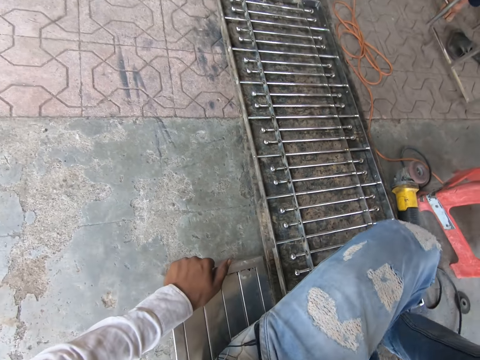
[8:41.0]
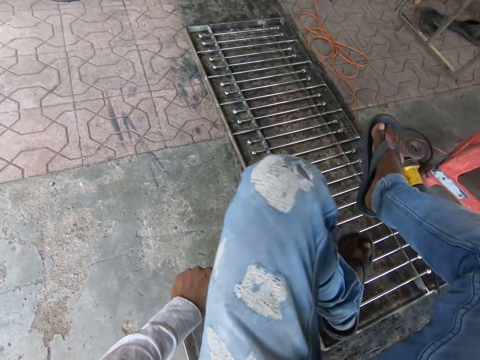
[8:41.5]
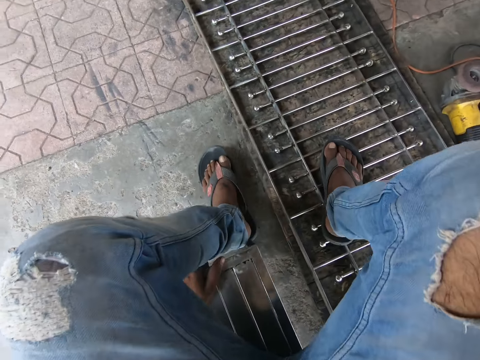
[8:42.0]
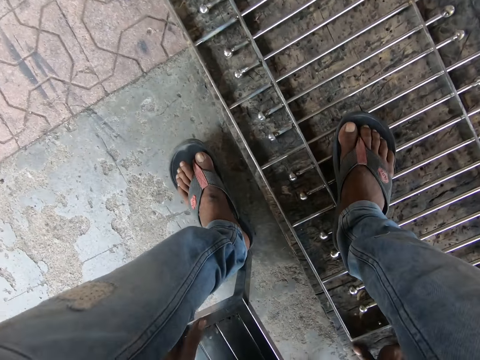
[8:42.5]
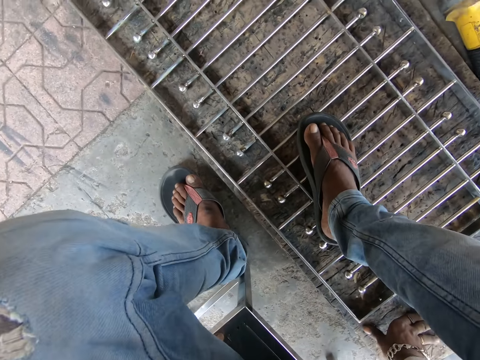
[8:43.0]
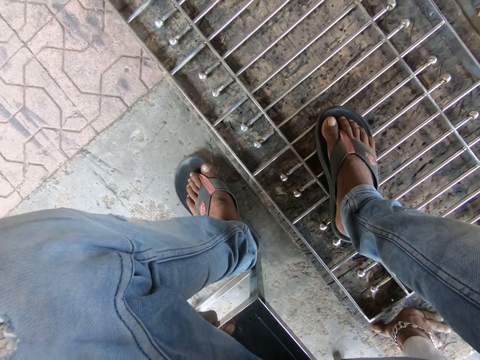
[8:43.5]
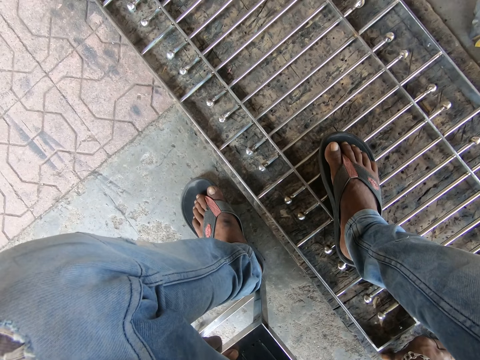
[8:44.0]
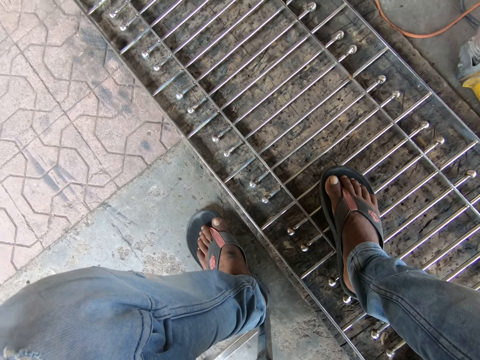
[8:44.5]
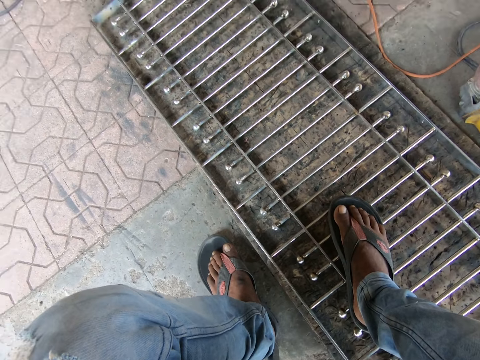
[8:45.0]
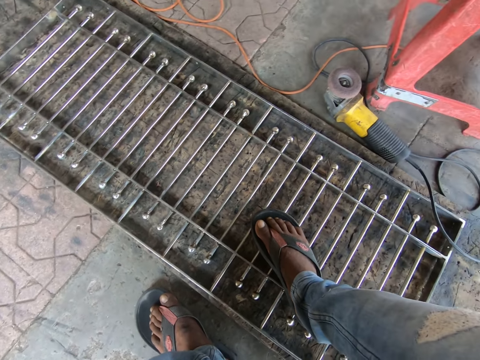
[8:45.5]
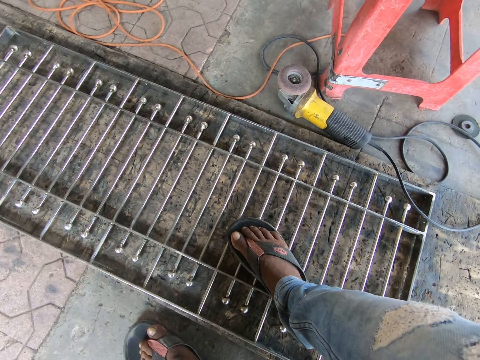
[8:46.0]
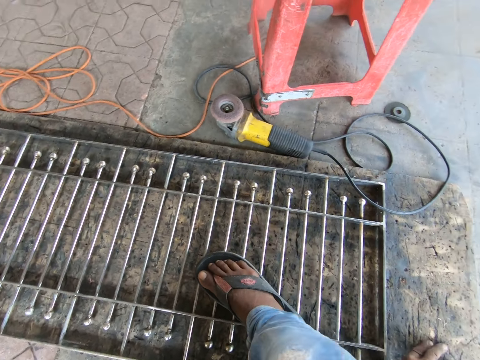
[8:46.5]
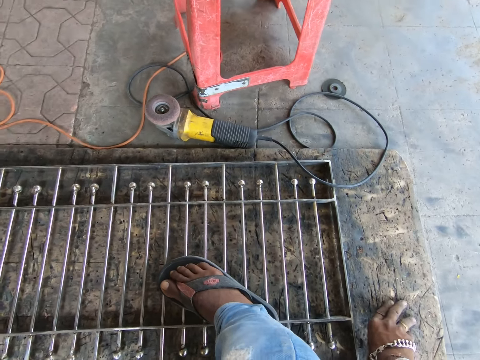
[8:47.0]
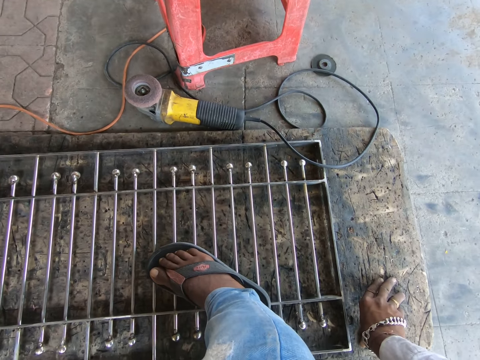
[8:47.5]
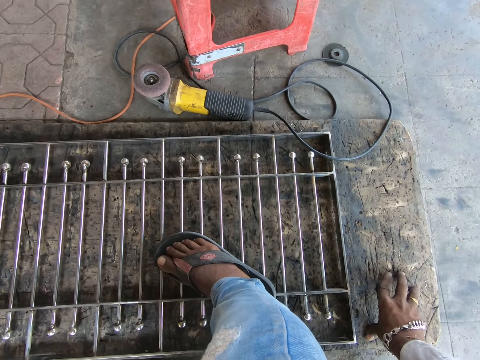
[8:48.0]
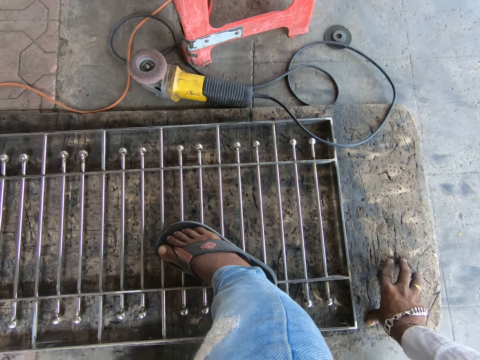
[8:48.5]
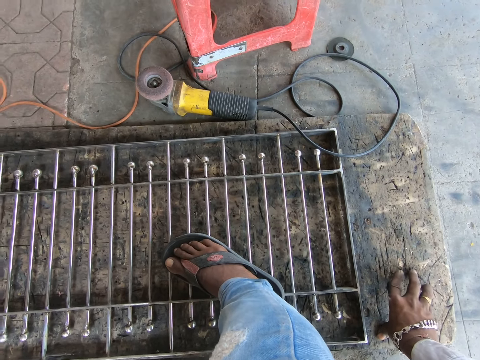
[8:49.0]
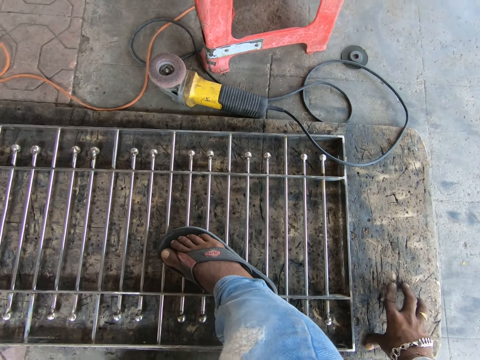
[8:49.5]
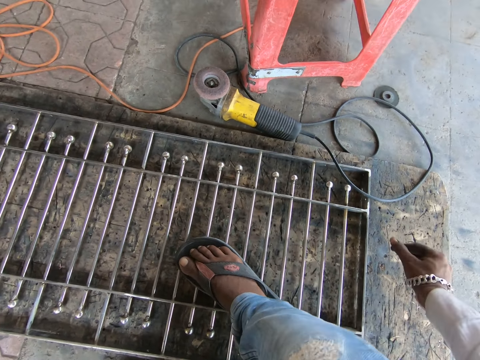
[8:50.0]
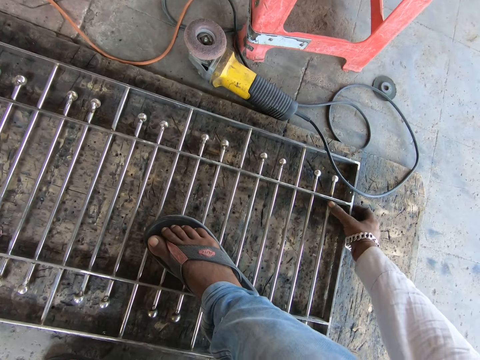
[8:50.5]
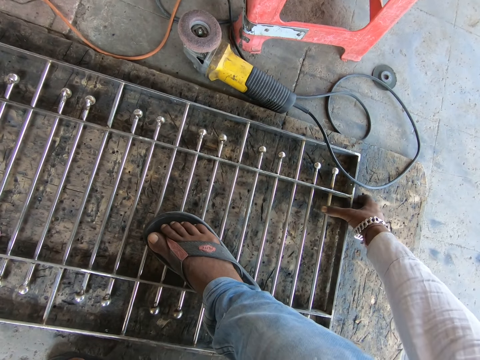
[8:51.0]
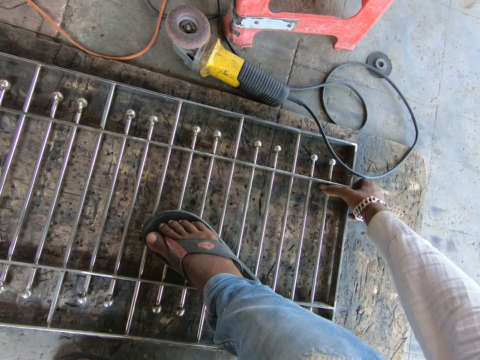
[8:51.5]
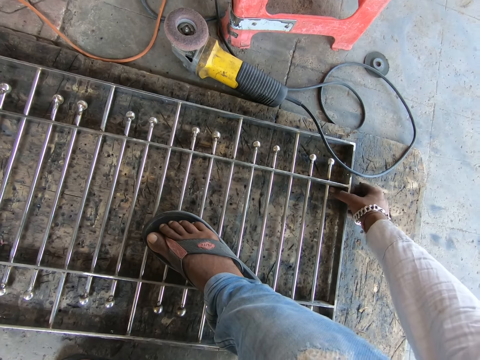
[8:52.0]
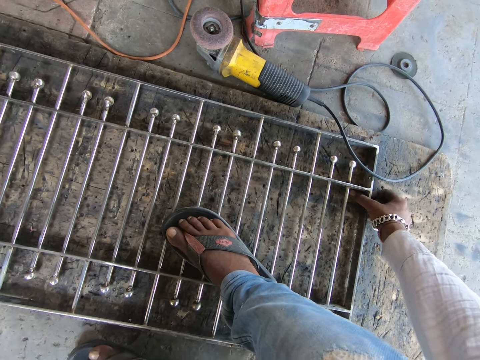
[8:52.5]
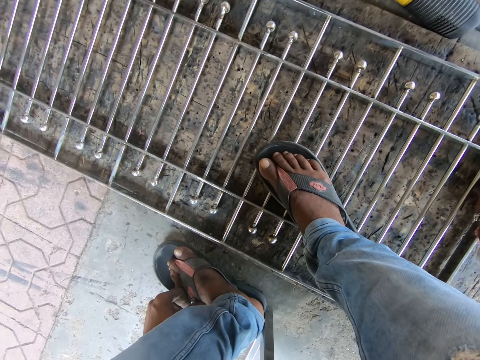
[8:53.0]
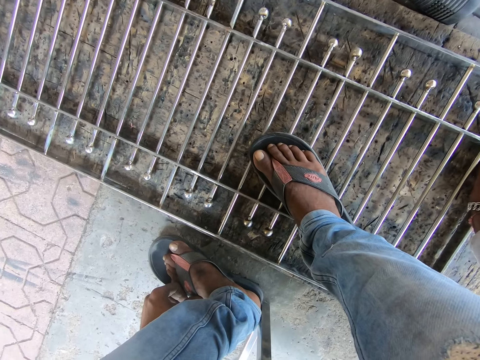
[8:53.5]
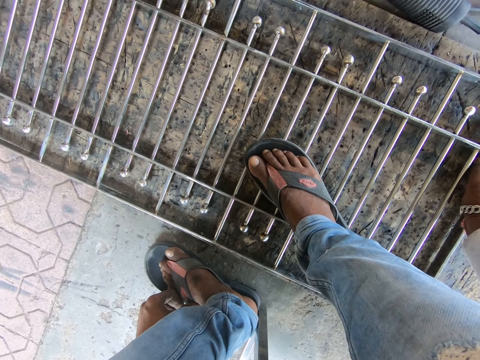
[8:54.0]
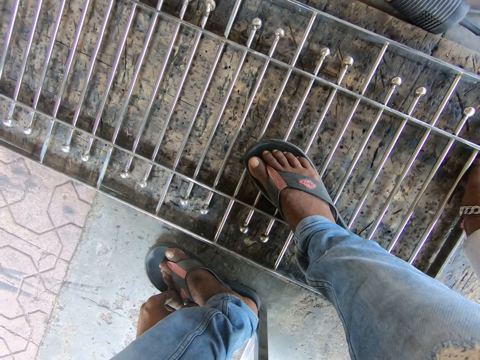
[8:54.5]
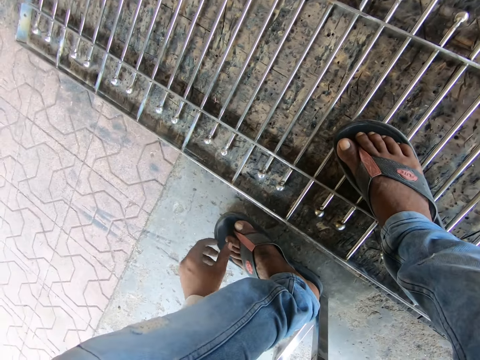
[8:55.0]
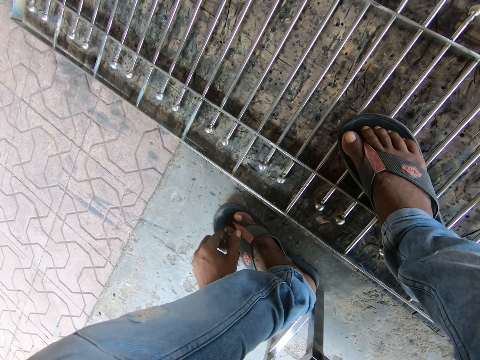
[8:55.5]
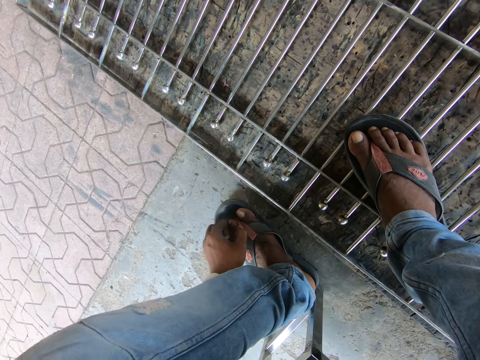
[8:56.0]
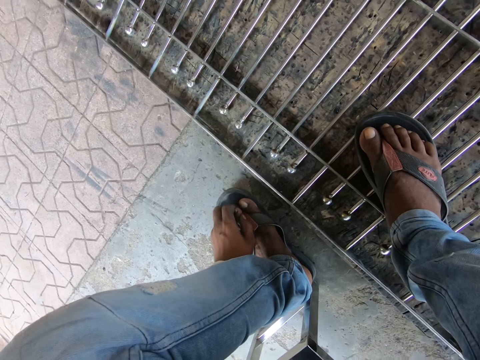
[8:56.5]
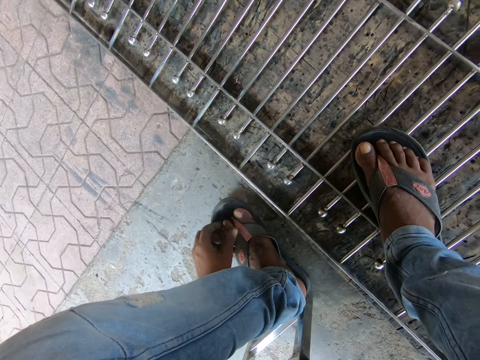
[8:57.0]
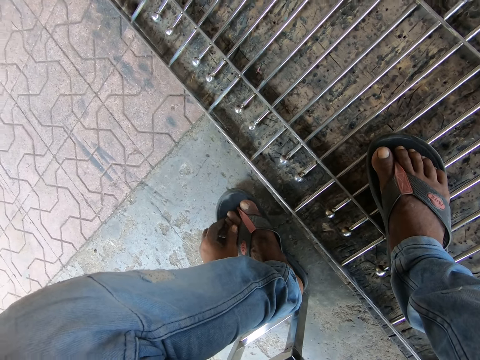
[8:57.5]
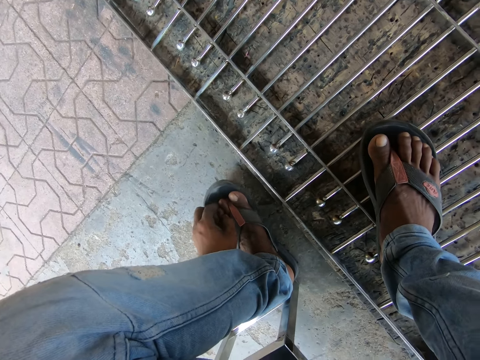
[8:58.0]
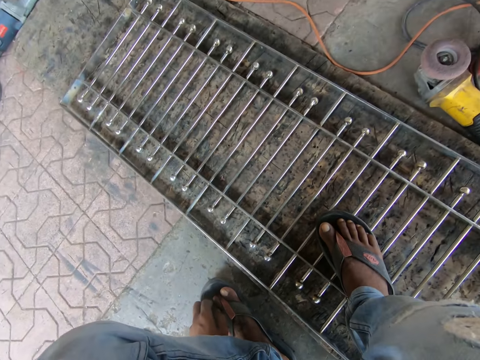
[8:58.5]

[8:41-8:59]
The camera wearer places his left leg on the floor. He places his right leg on the iron burglary on the floor, and places his right hand on the iron burglary on the floor around. He holds the iron burglary on the floor with his right hand. He touches the metal. He holds his left foot with his left hand. He touches his toes.

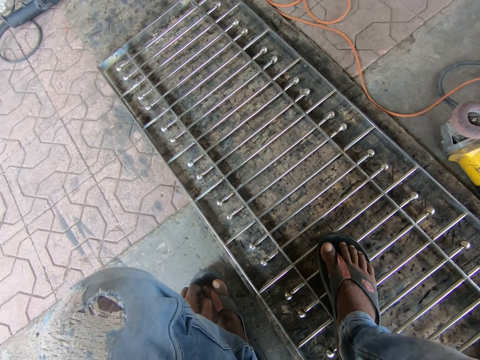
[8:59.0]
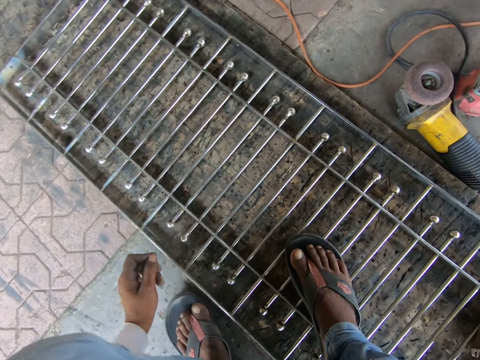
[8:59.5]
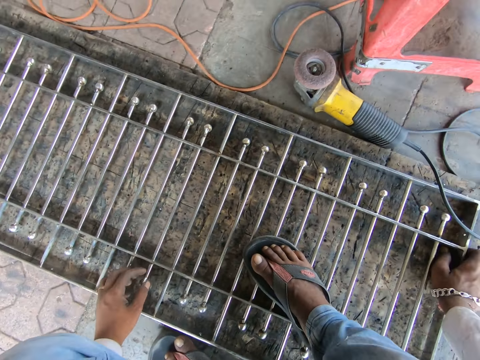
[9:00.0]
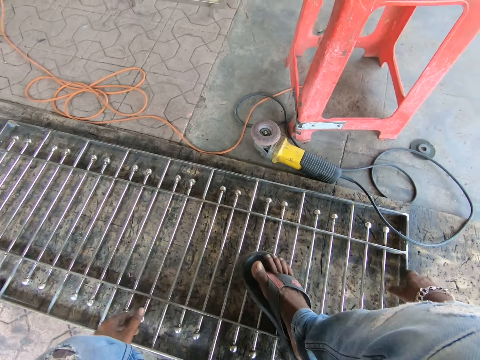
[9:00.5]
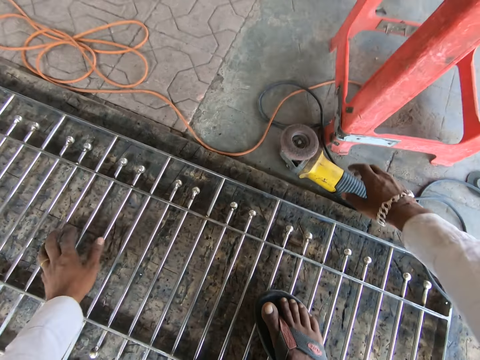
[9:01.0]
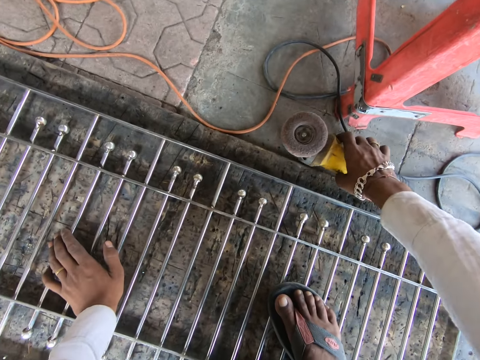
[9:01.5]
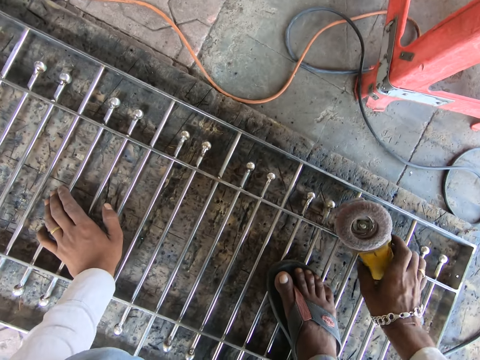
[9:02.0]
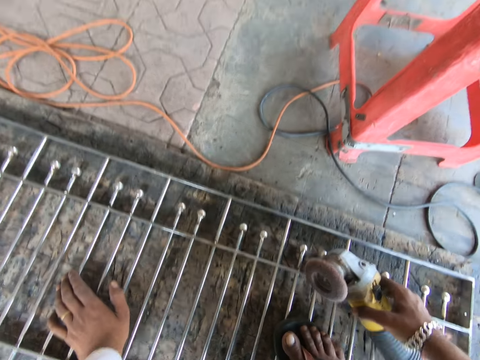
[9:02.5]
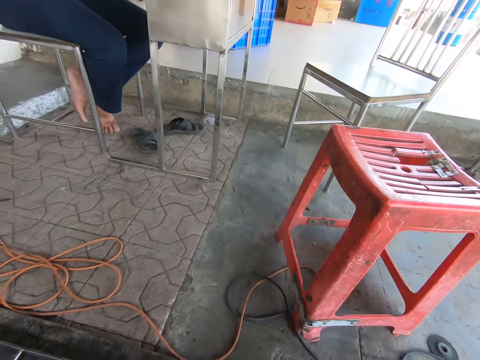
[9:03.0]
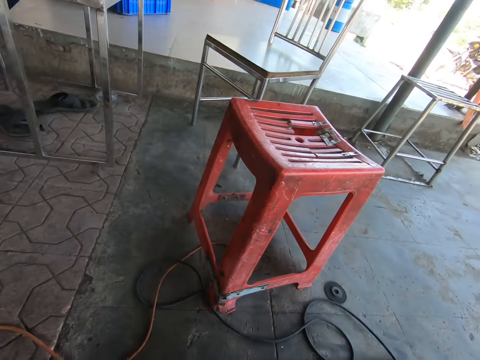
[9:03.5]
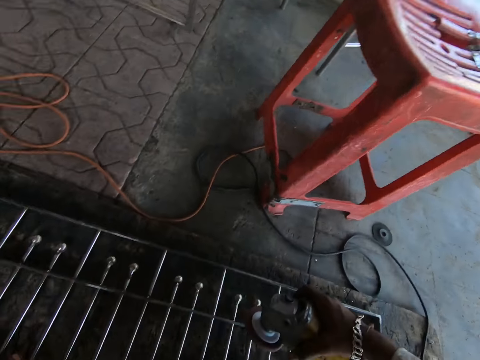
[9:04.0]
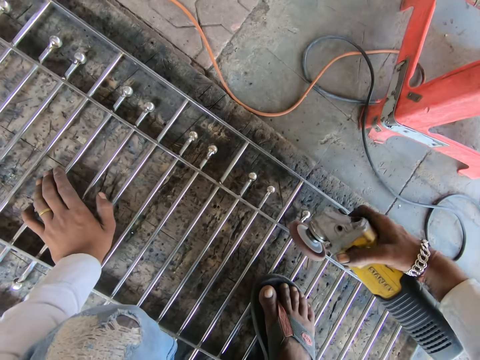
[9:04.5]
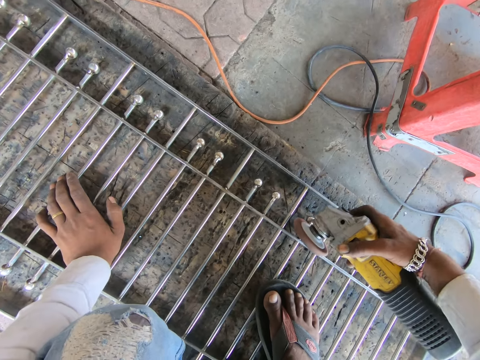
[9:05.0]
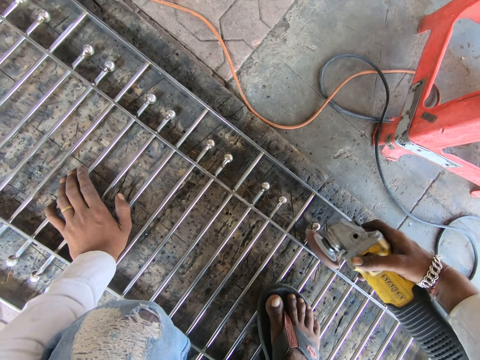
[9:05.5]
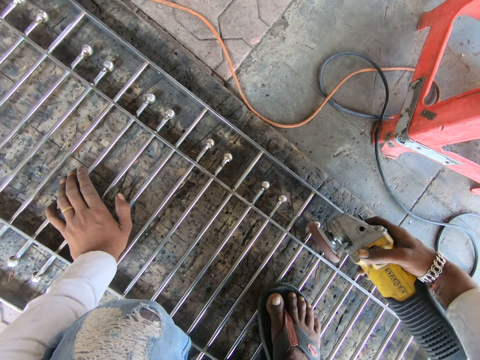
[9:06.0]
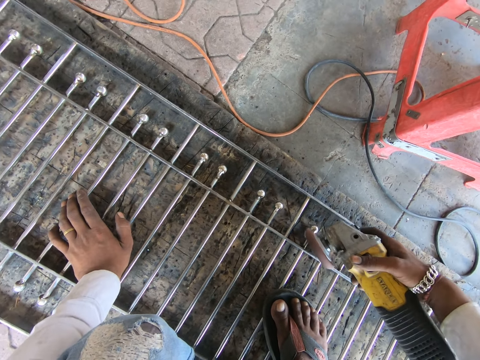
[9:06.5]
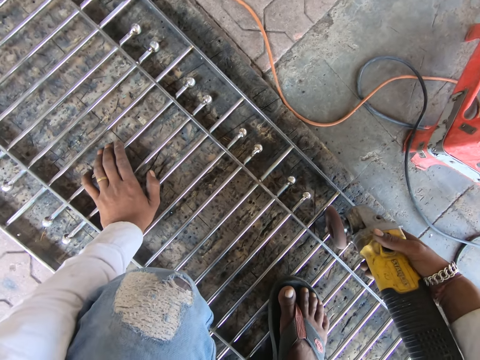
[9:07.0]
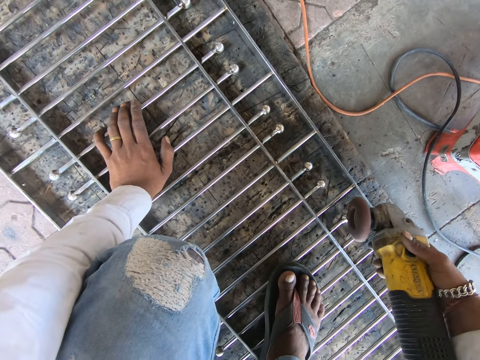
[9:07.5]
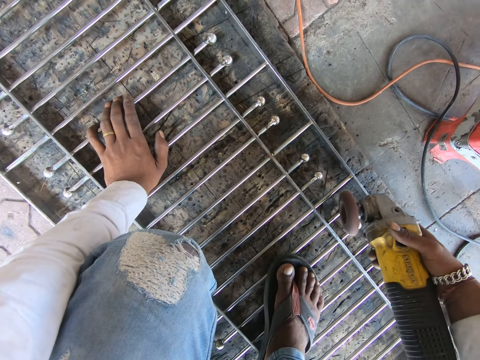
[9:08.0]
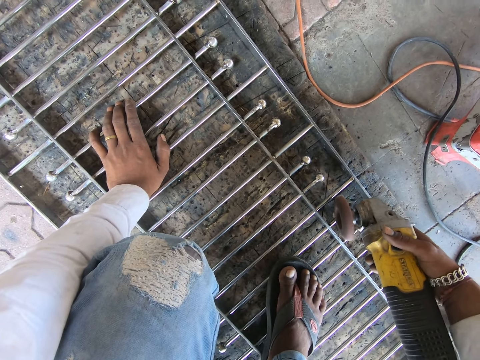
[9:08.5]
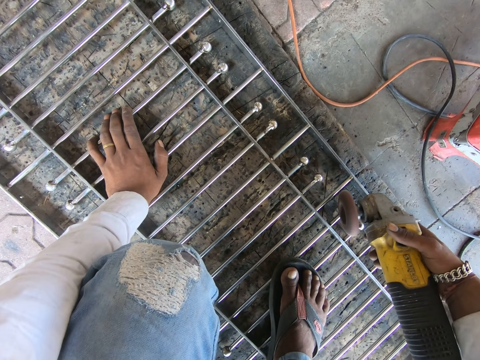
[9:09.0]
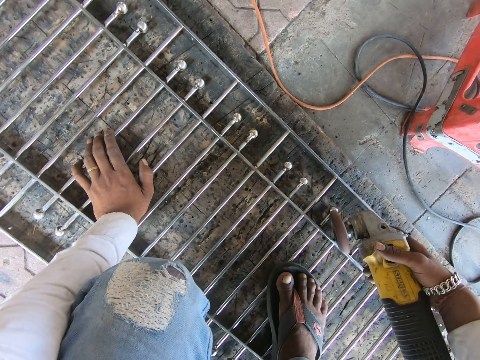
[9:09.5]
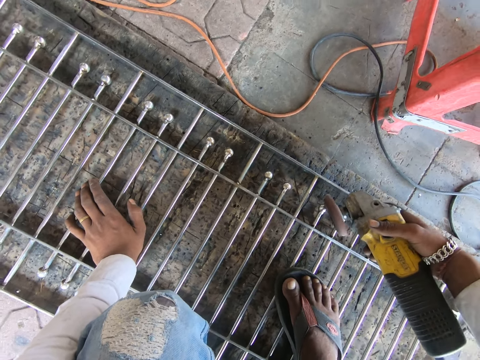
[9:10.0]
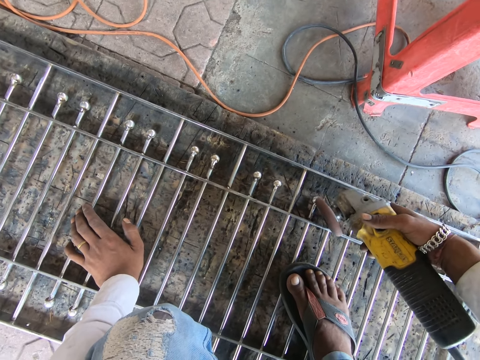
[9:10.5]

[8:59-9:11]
The camera wearer picks the electric rotary tool from the floor with his right hand. He places his left hand on the iron burglary on the floor. He places the electric rotary tool on the iron burglary on the floor with his right hand. He smooths the iron burglary on the floor with the electric rotary tool in his right hand.
